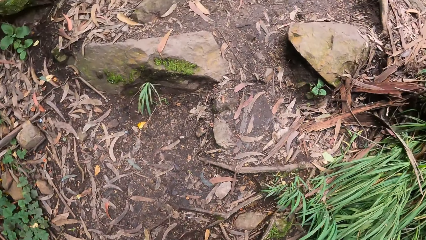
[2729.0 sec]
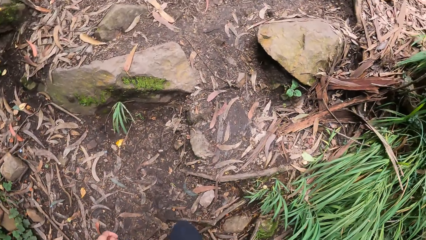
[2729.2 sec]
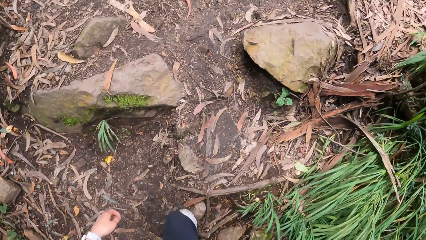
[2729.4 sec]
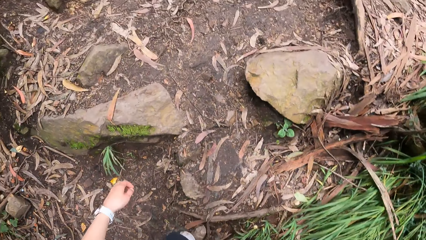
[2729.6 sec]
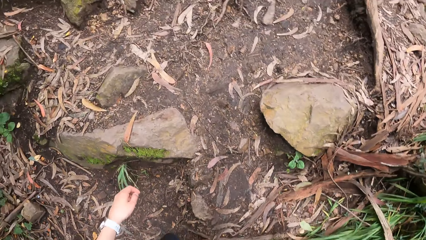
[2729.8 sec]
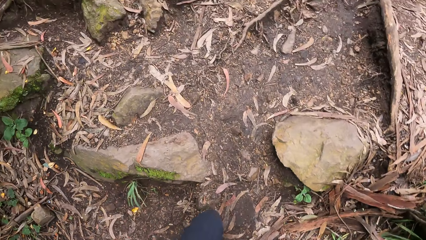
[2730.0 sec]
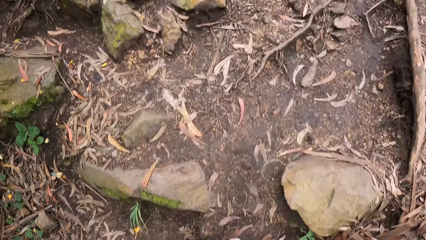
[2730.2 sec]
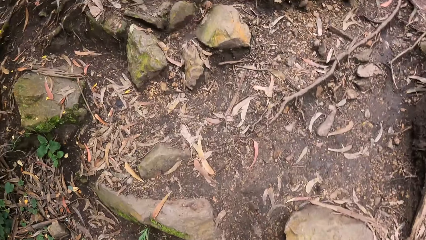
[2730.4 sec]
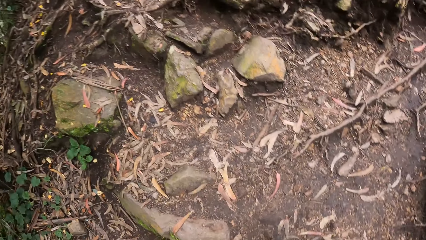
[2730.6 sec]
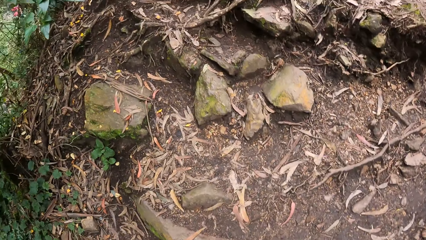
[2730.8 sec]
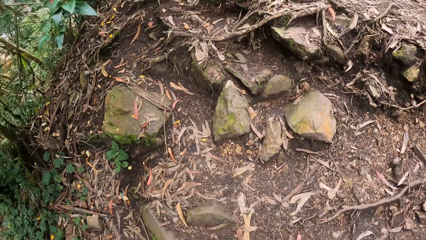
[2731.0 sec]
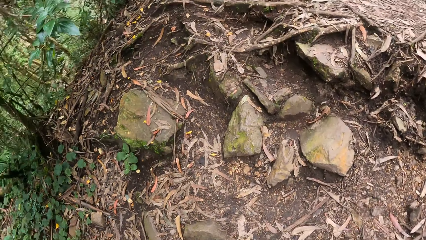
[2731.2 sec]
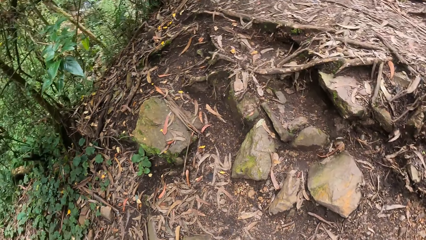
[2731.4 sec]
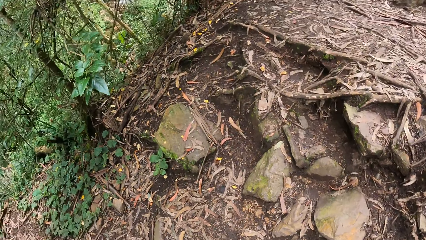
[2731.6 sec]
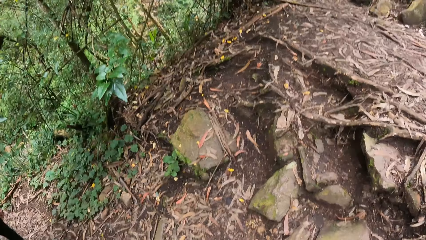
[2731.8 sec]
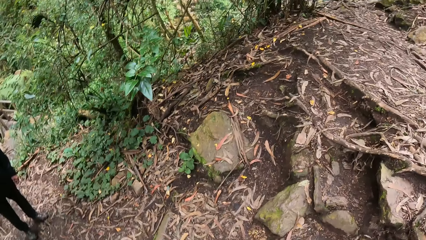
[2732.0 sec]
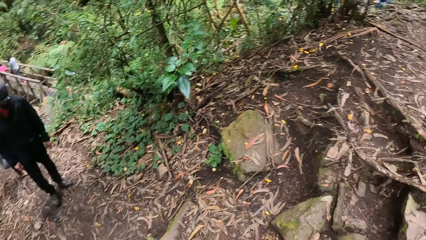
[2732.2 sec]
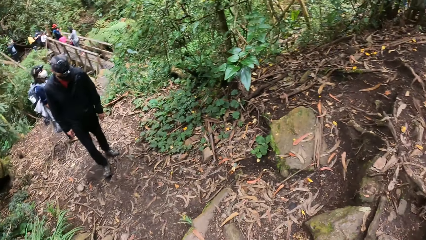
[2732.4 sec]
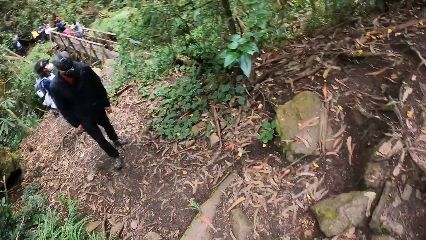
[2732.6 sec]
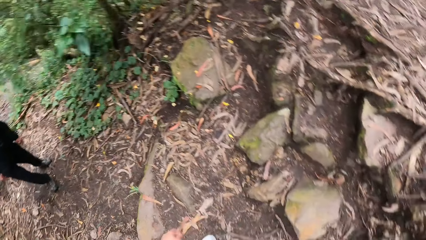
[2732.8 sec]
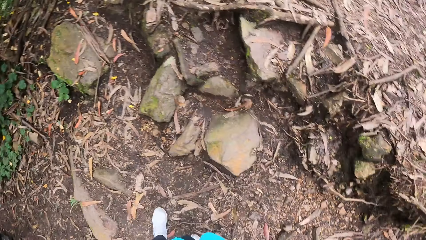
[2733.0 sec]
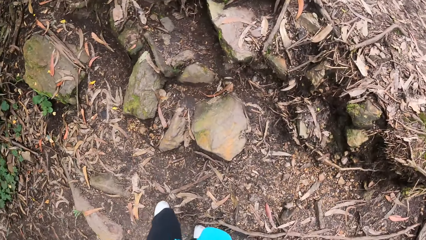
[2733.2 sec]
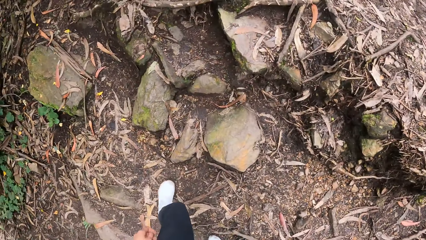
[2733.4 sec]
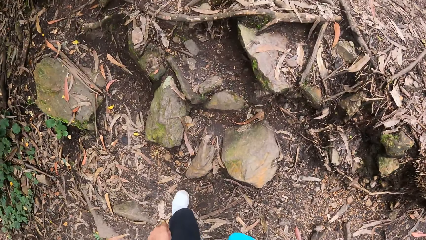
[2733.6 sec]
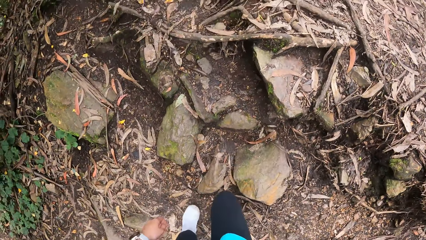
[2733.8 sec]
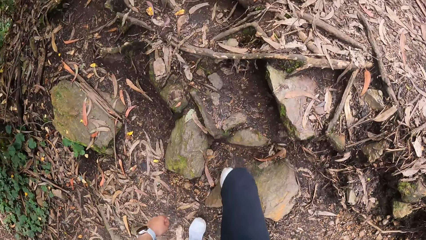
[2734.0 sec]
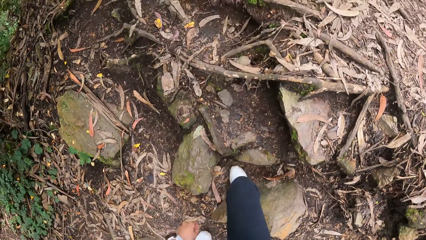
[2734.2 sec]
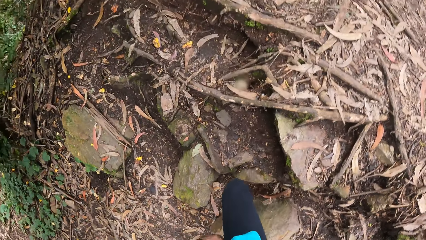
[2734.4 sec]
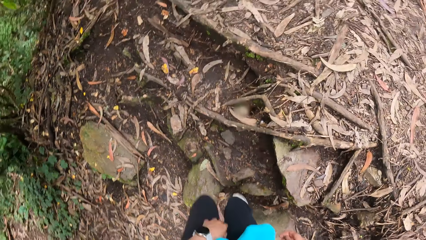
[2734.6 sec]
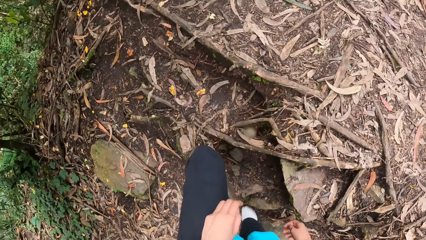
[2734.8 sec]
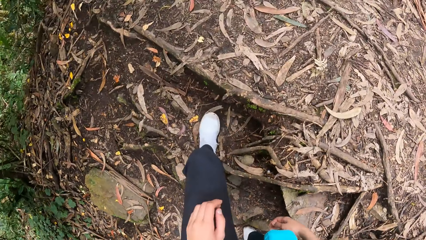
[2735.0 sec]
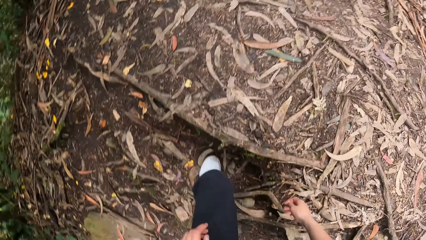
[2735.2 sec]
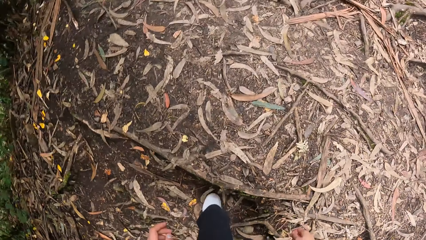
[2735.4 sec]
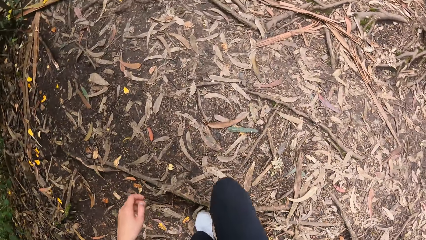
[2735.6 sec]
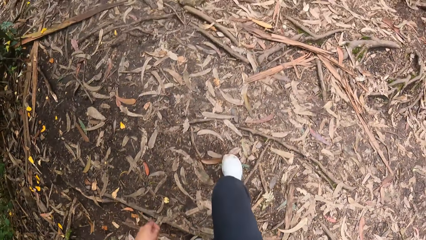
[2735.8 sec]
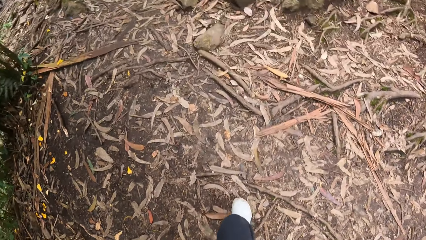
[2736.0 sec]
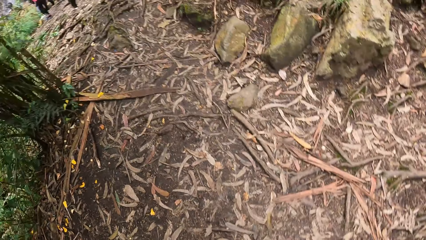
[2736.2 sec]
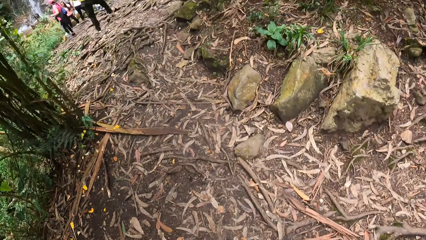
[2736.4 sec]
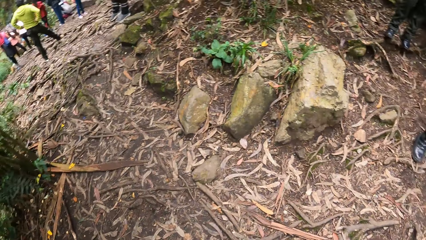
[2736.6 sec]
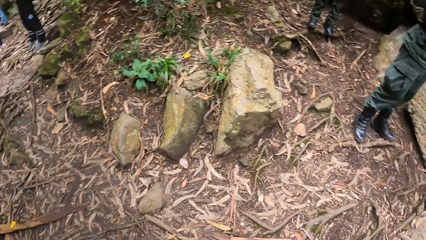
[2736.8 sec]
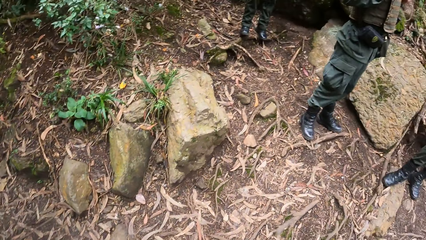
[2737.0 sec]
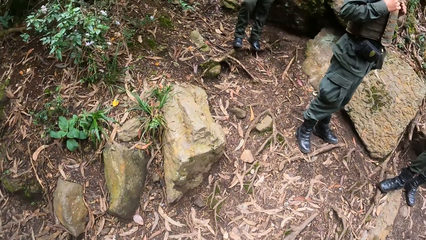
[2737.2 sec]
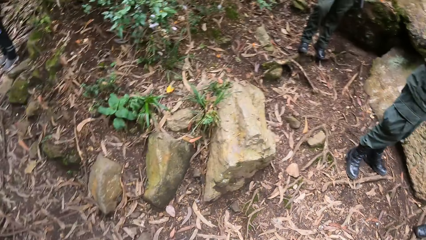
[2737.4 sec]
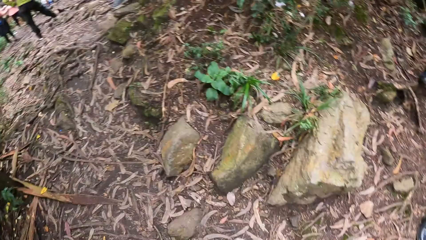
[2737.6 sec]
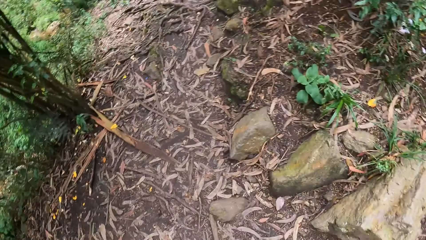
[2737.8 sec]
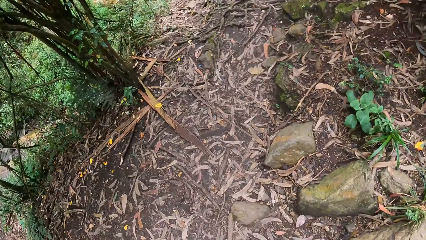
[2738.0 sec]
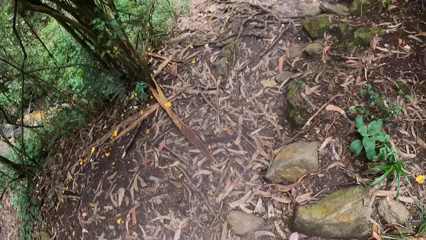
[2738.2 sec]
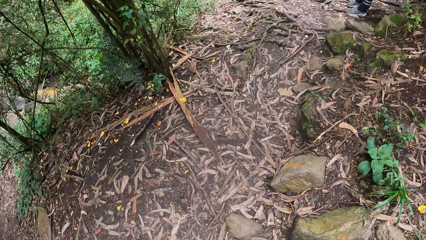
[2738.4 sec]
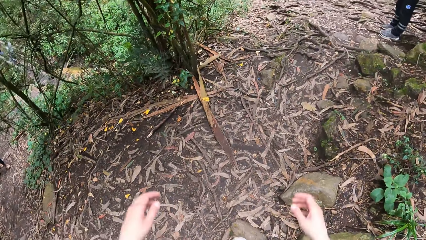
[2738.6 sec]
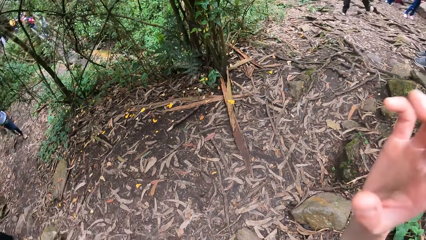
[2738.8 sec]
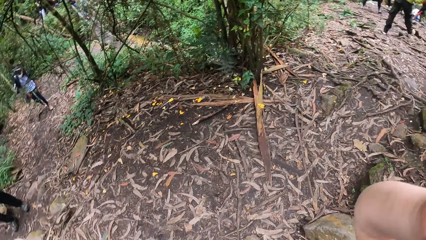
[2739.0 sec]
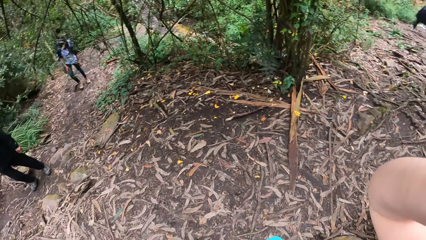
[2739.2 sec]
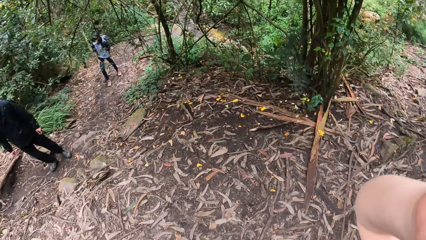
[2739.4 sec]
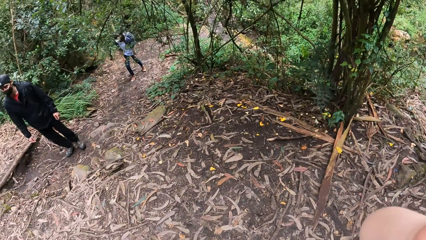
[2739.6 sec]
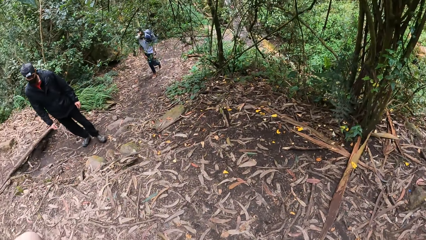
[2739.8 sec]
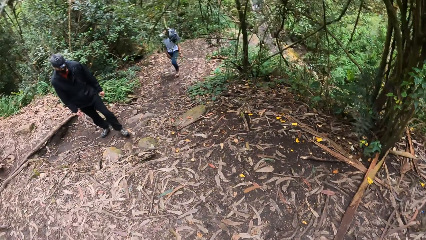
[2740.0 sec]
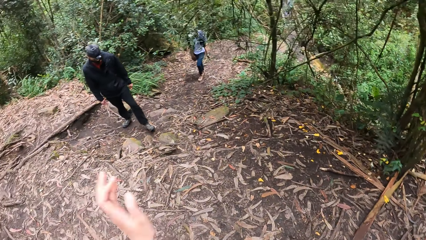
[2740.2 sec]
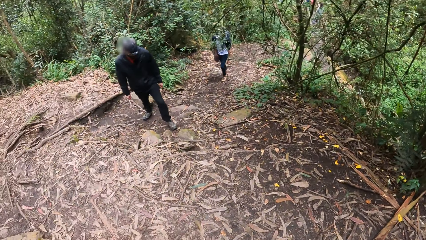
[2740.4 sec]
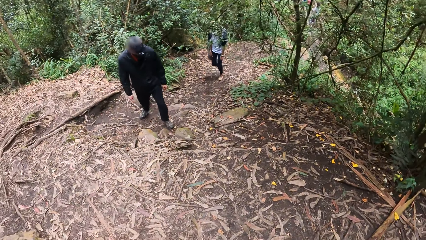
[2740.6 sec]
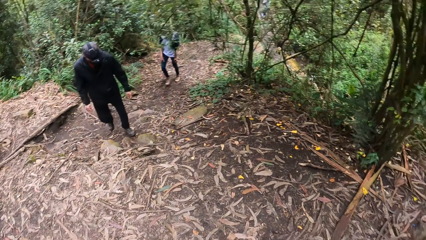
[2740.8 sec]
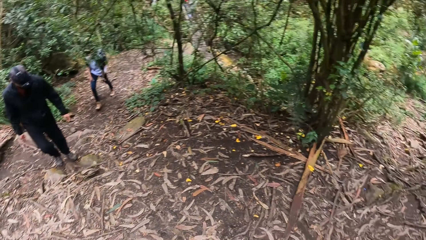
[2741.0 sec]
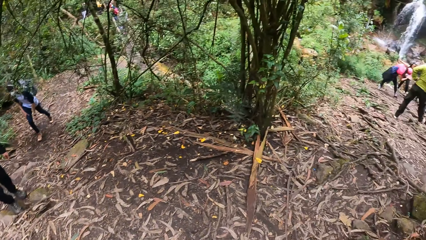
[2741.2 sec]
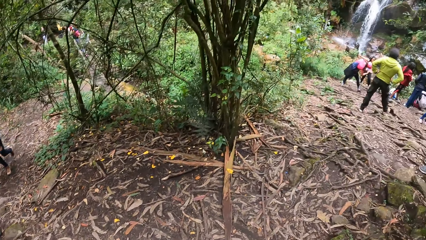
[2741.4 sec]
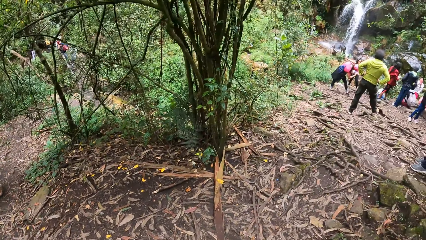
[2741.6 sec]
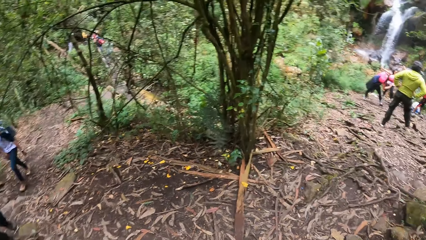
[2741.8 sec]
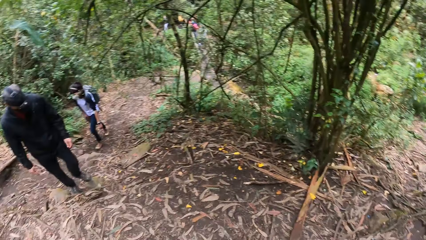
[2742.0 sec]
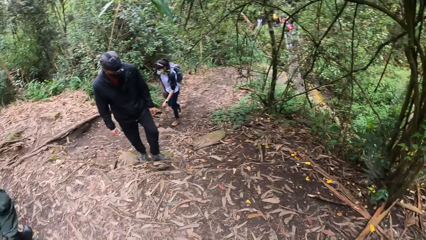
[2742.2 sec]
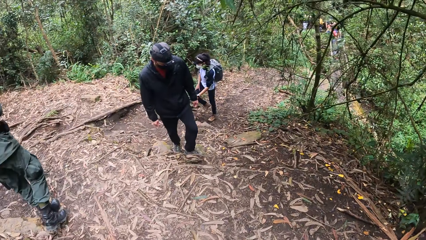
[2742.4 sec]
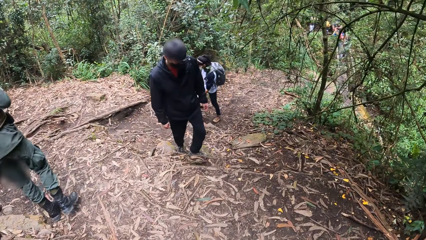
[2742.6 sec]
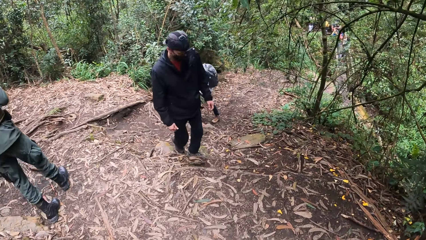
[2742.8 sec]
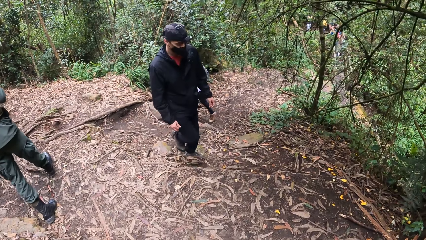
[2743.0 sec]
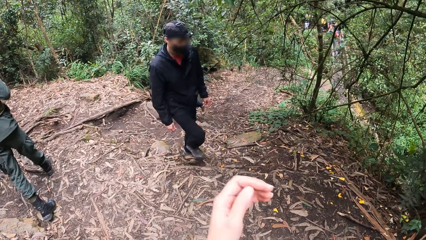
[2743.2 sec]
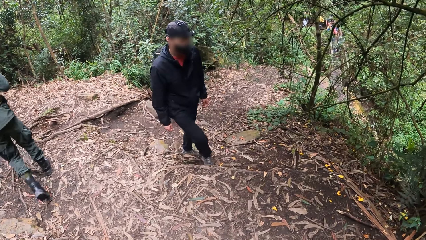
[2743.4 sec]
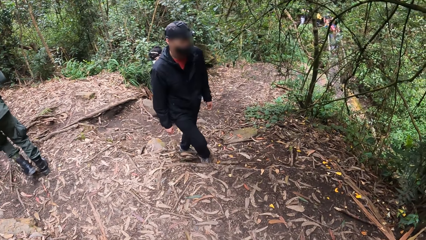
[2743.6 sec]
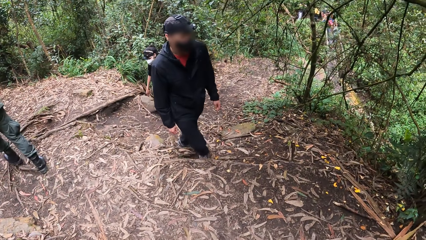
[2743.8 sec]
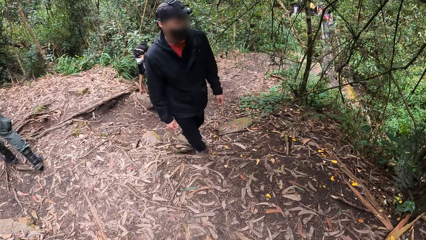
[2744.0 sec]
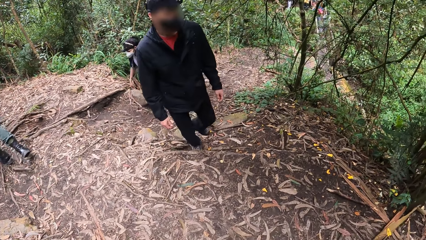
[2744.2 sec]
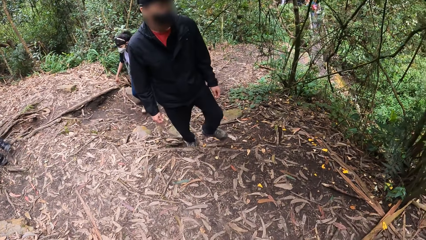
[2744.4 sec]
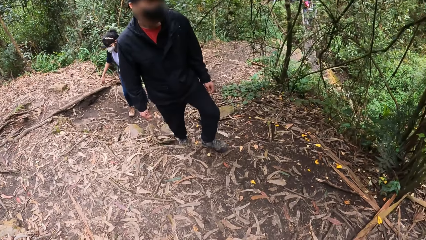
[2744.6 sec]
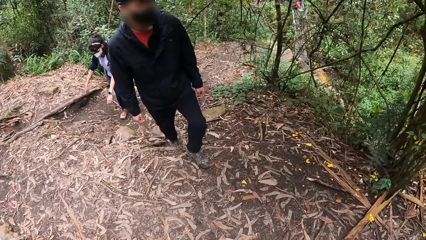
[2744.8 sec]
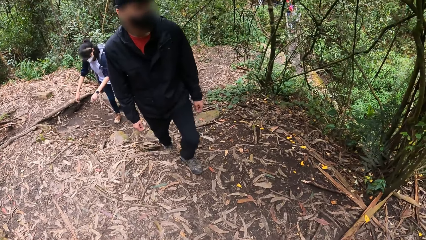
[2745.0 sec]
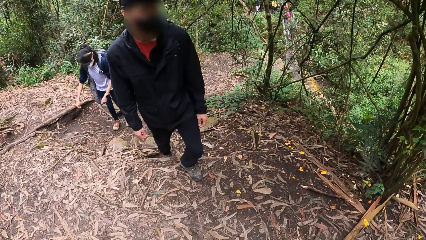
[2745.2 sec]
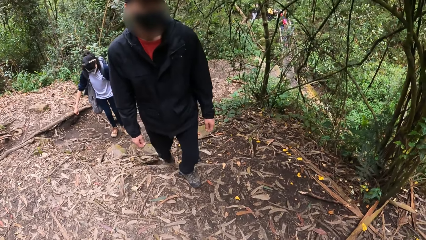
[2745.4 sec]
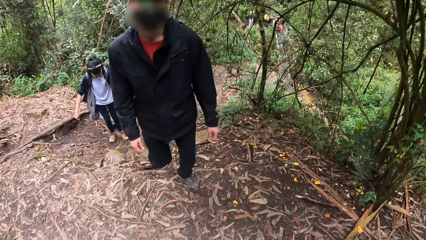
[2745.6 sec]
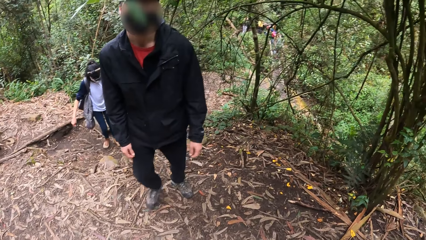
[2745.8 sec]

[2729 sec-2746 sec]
The camera wearer walks around. They look around. They walk around. They look around. They adjust the camera. They look around.
